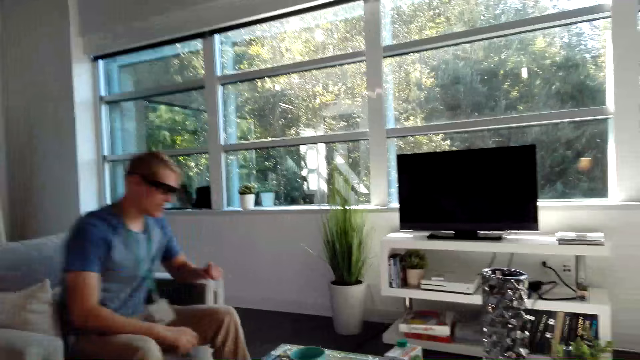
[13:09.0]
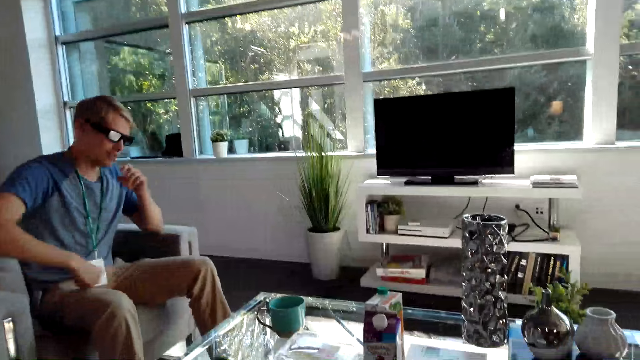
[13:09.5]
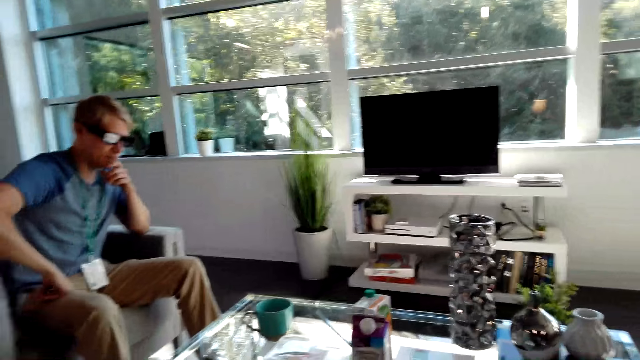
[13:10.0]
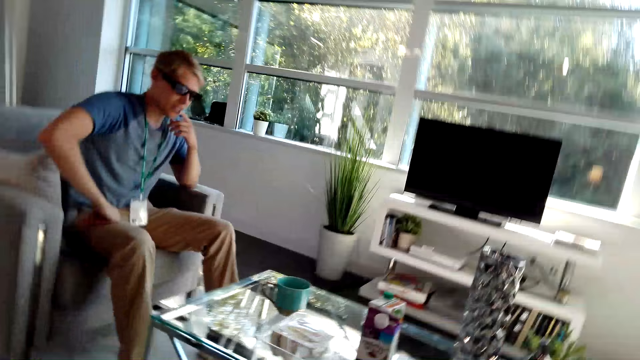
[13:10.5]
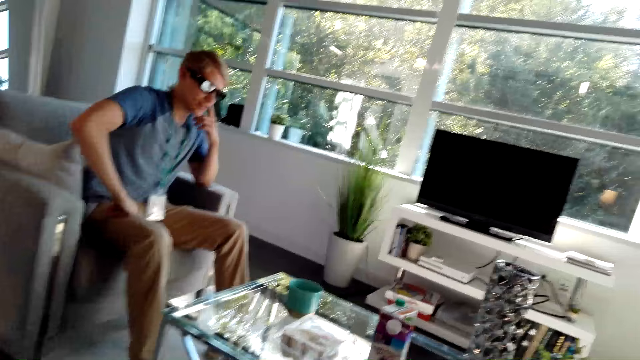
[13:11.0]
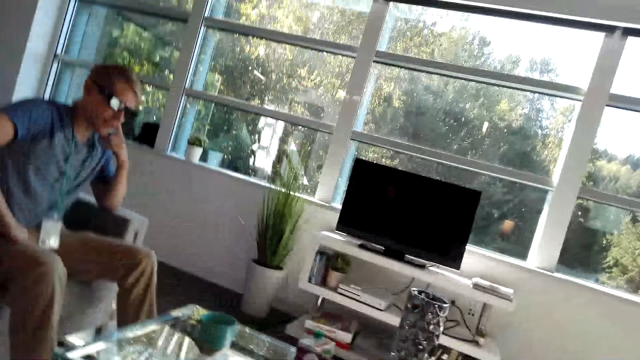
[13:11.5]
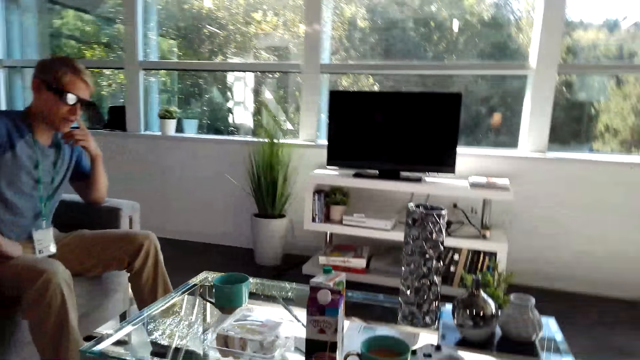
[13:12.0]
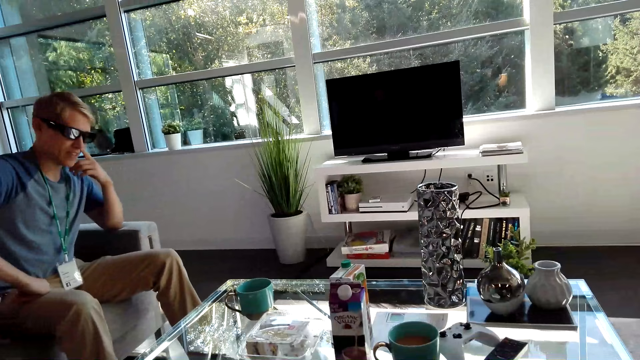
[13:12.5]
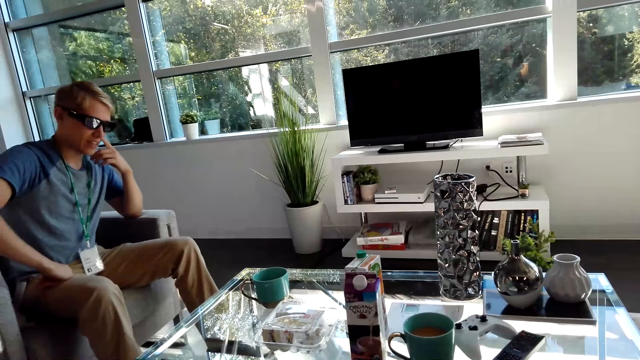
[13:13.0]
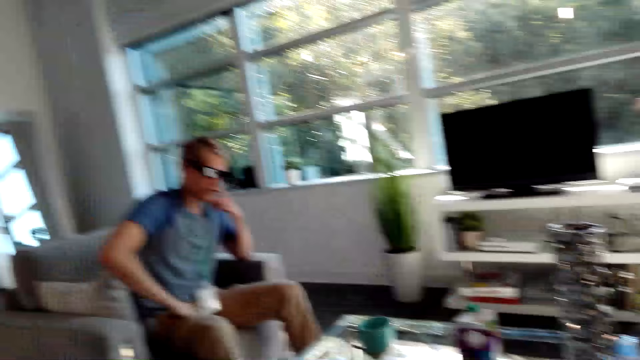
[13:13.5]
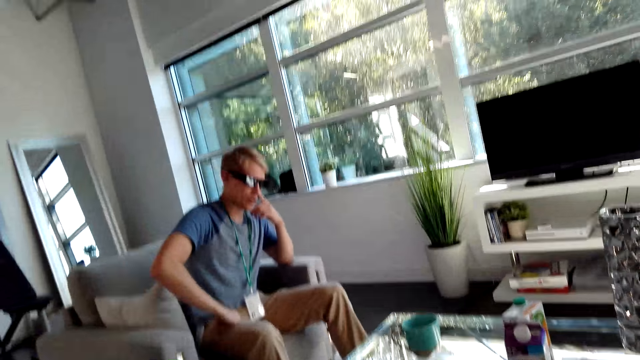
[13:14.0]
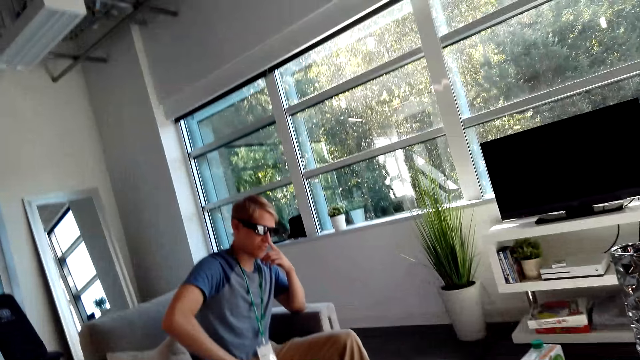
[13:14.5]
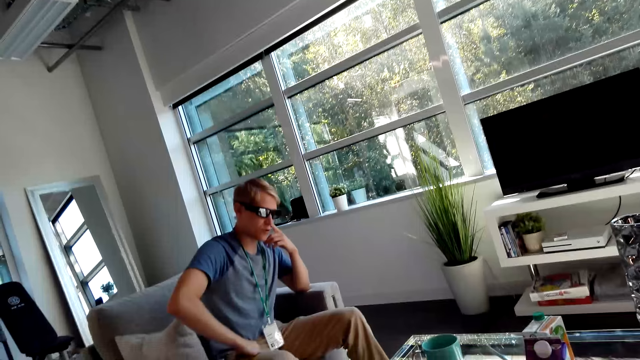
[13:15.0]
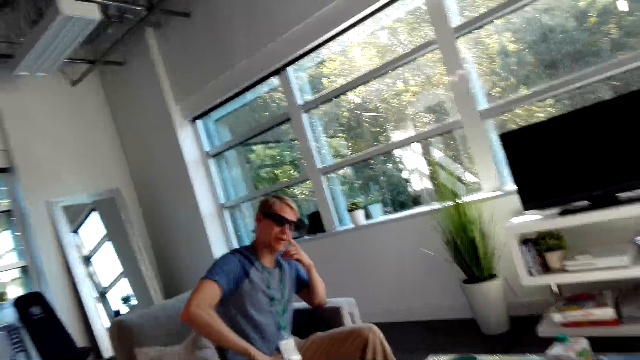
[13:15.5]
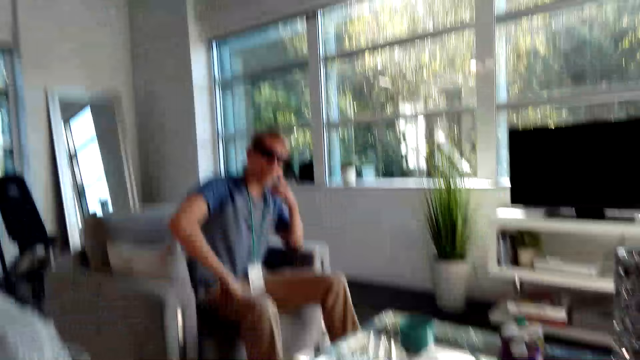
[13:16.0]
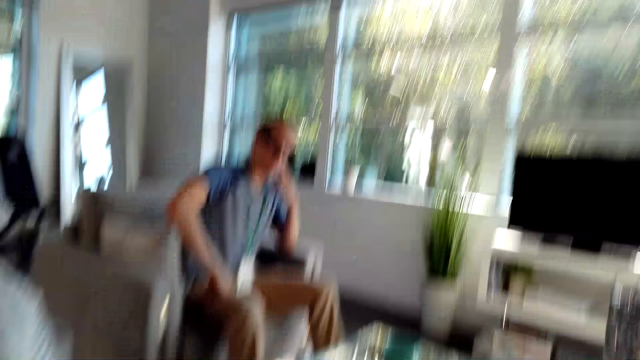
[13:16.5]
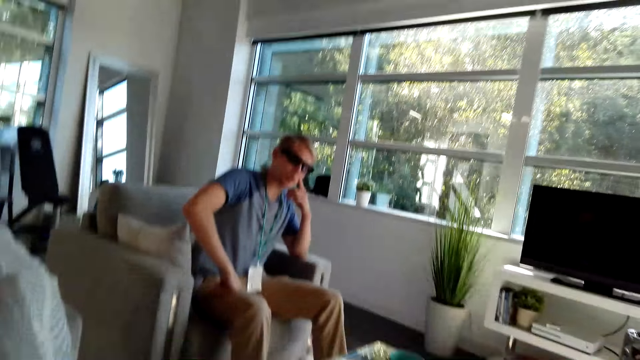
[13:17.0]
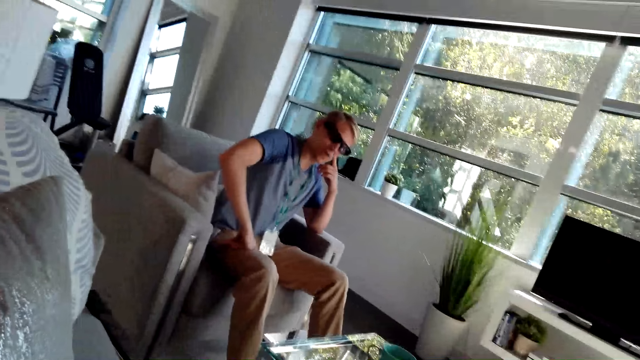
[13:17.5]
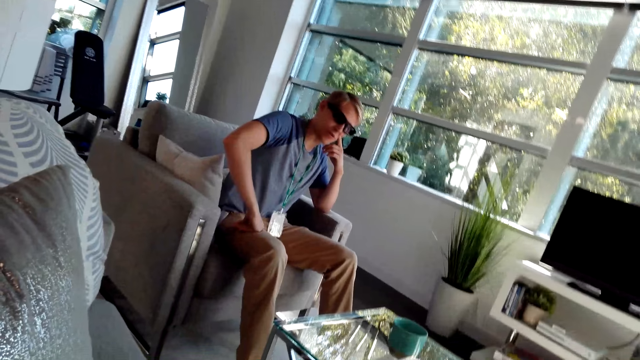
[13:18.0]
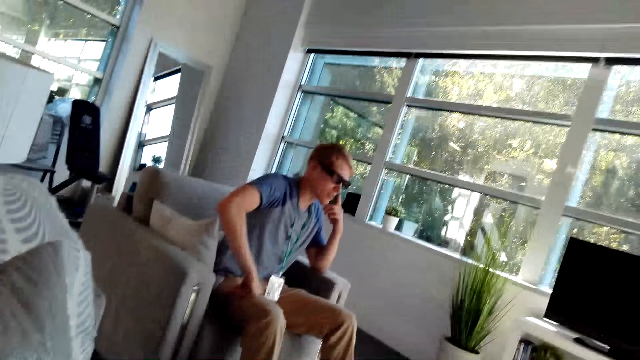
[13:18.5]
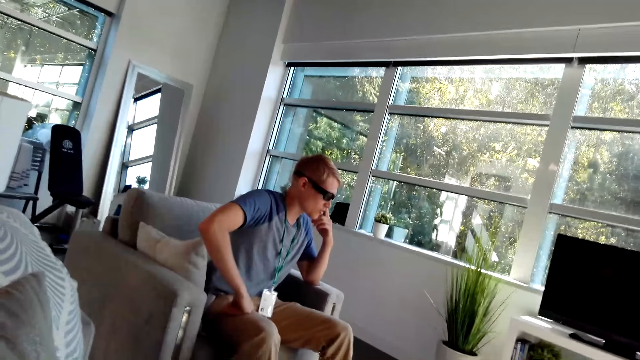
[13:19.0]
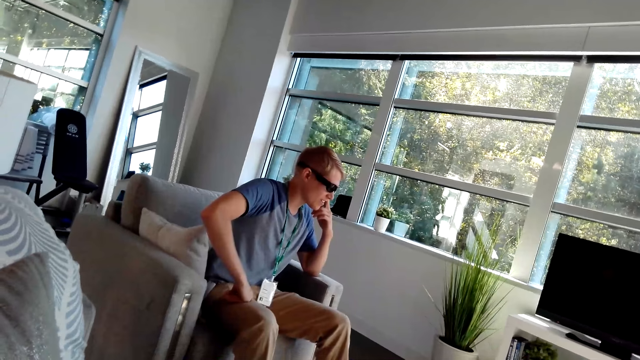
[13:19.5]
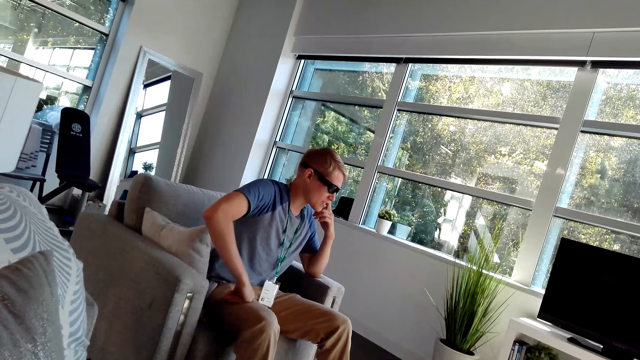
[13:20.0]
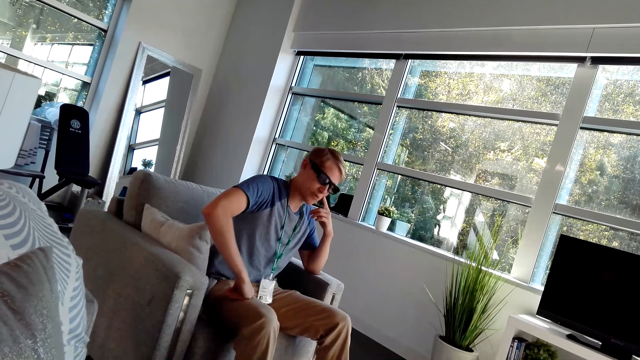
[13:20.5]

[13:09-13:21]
A male adjusts his body on the couch. The camera wearer converses with the male. The male touches his cheek.

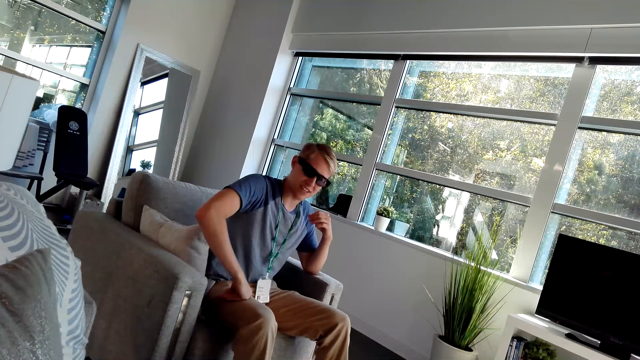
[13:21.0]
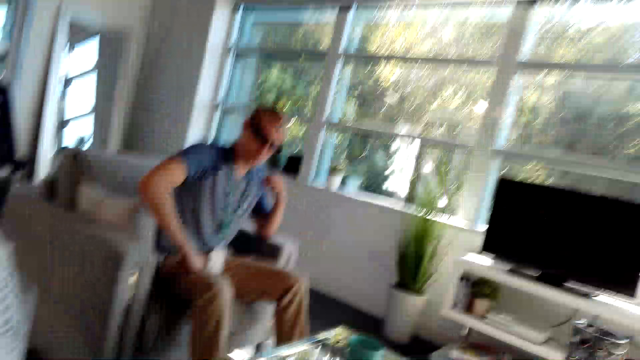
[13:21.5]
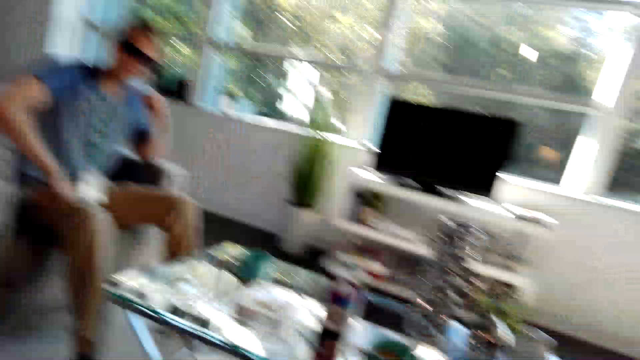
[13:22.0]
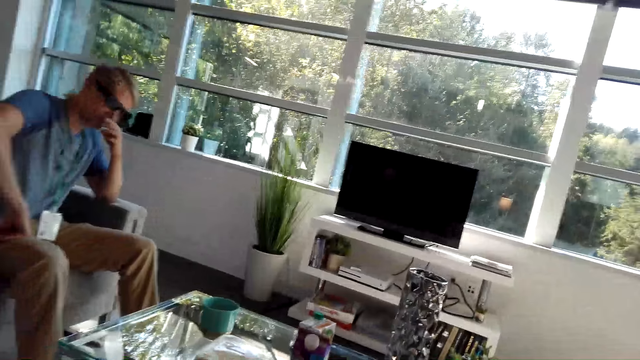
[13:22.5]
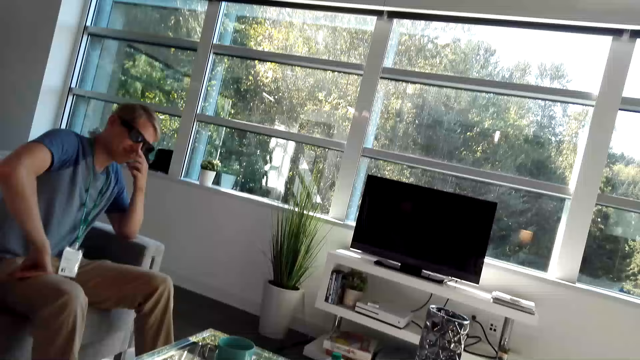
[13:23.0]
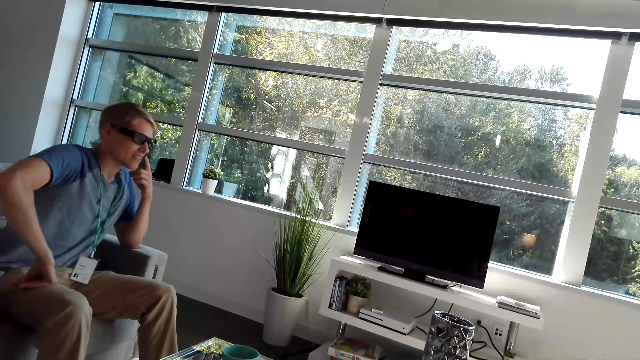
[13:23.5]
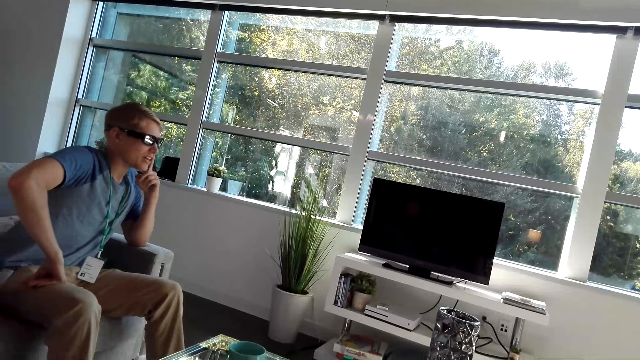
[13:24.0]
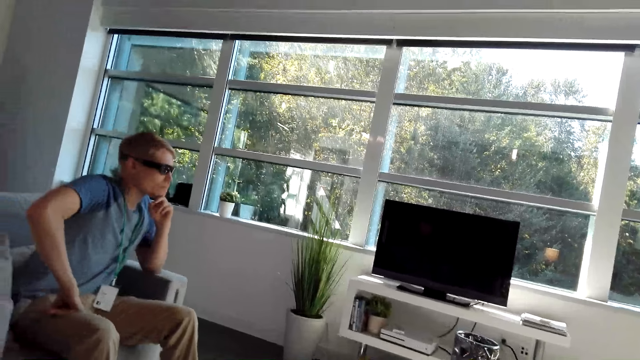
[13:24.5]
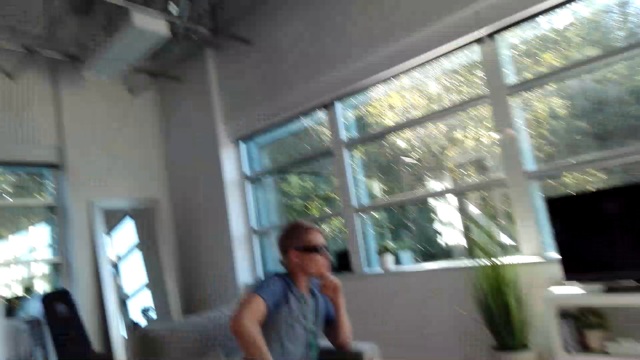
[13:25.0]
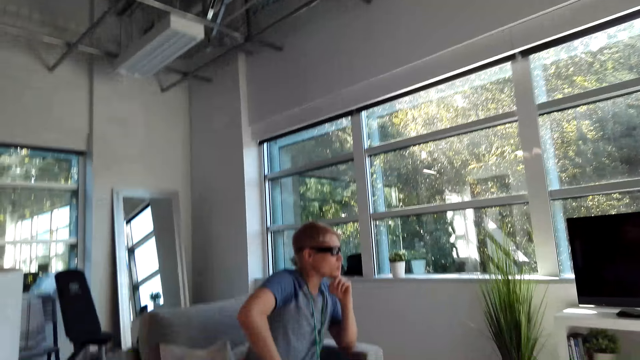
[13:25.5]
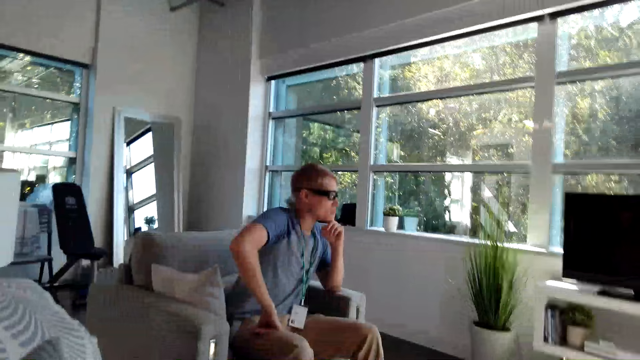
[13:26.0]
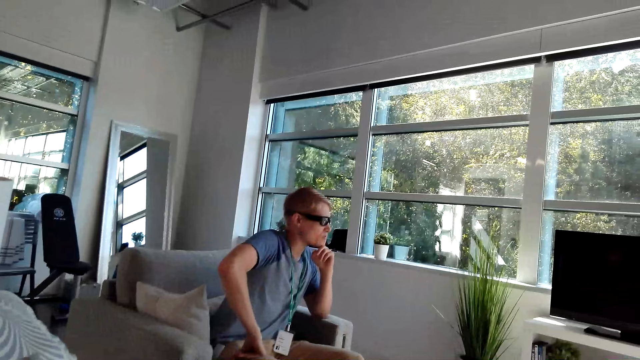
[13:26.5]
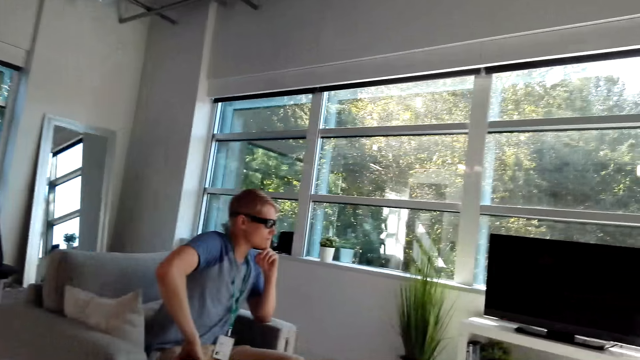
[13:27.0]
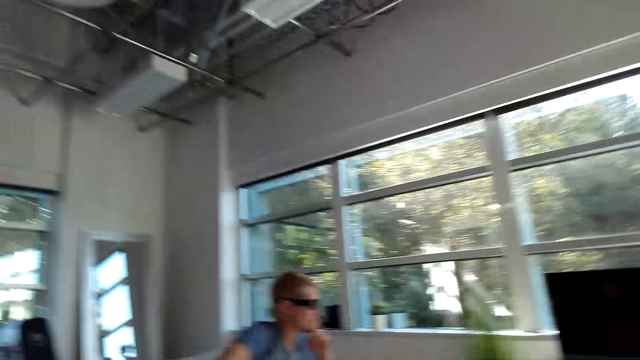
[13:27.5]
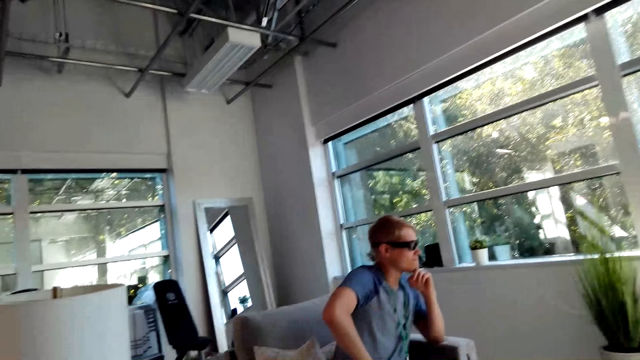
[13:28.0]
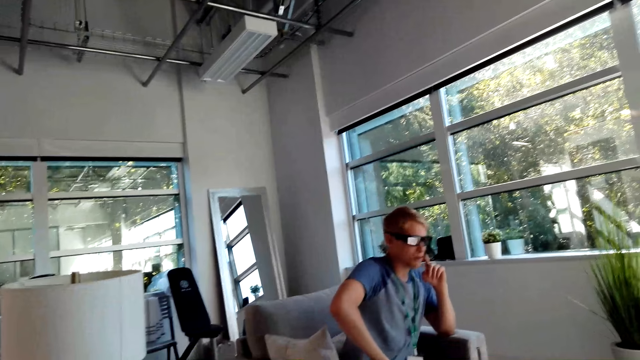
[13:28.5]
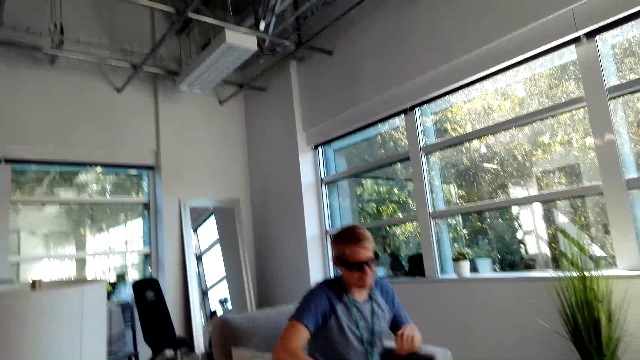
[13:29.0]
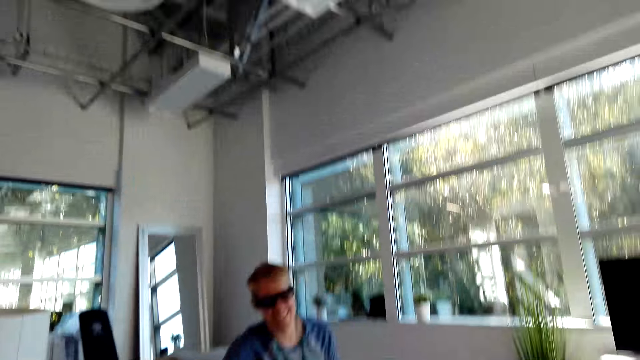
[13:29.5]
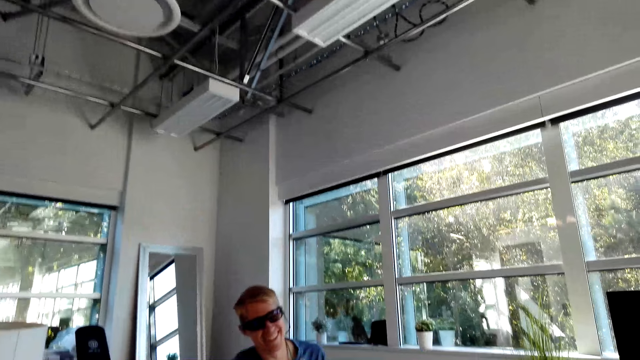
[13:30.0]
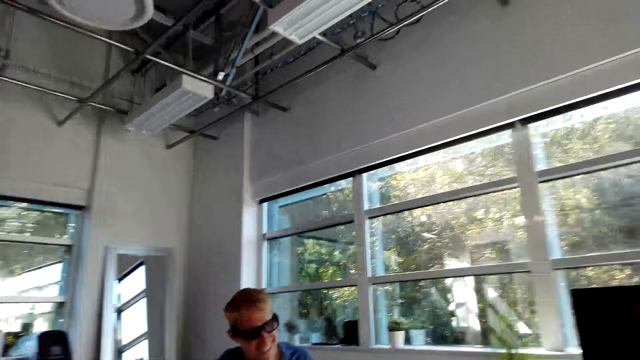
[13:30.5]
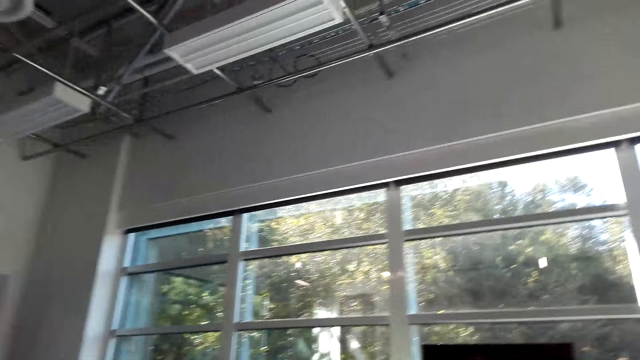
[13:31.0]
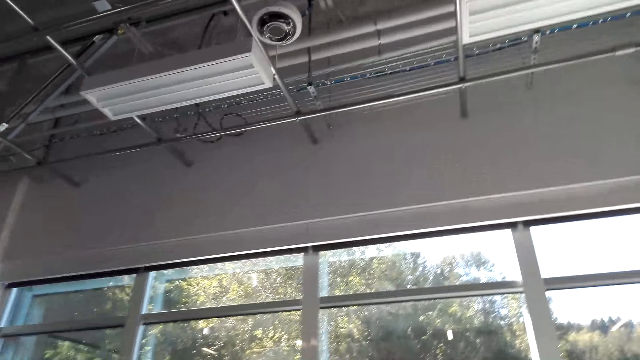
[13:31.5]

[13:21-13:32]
A male places a hand on his chin. The camera wearer converses with the male.
